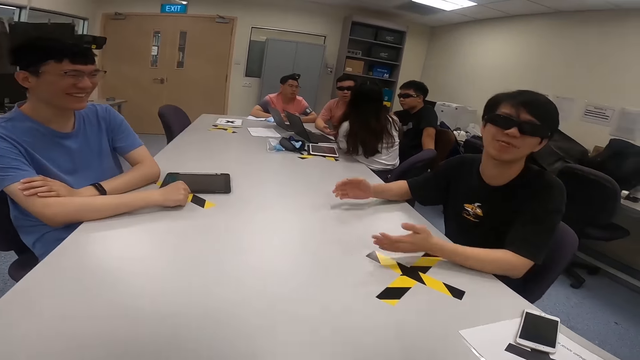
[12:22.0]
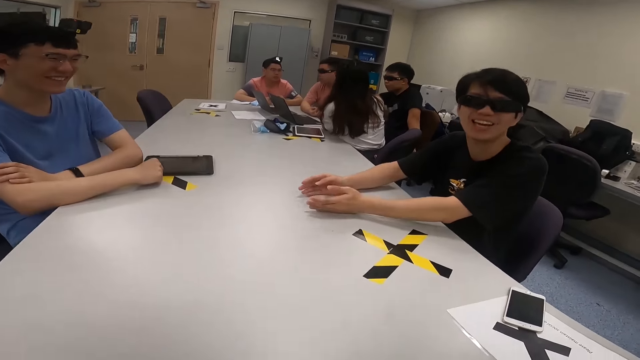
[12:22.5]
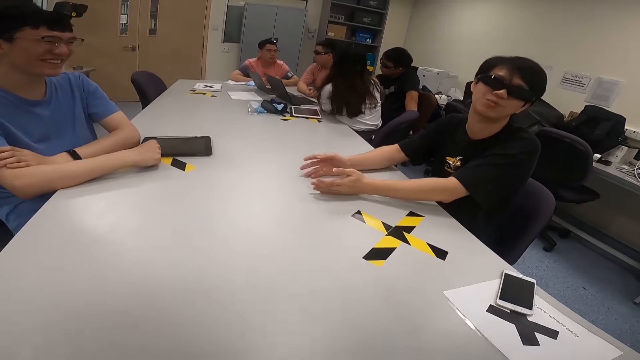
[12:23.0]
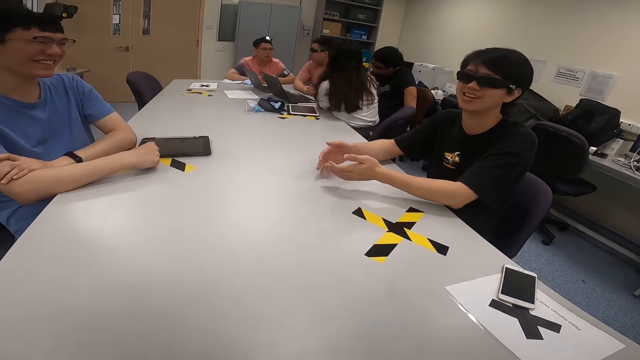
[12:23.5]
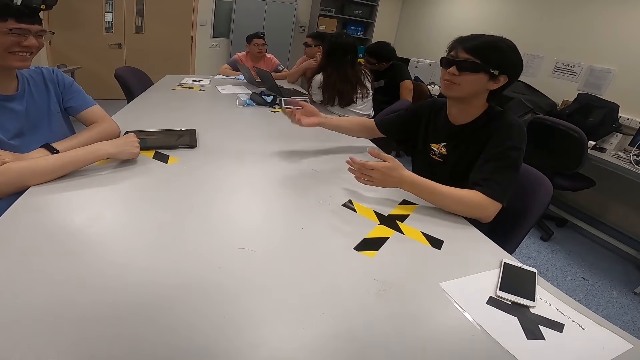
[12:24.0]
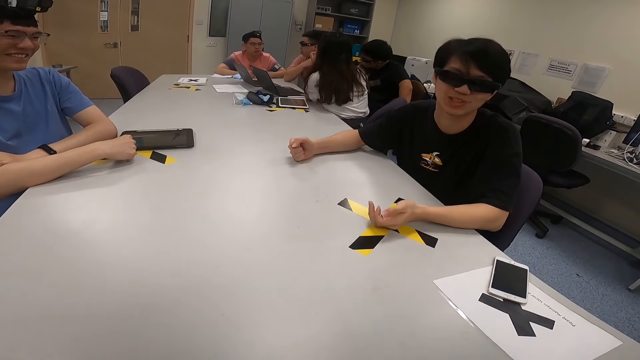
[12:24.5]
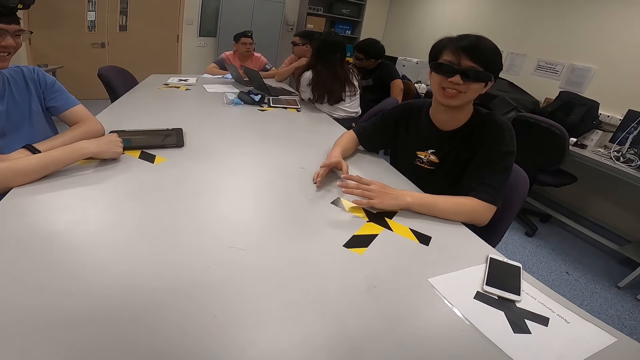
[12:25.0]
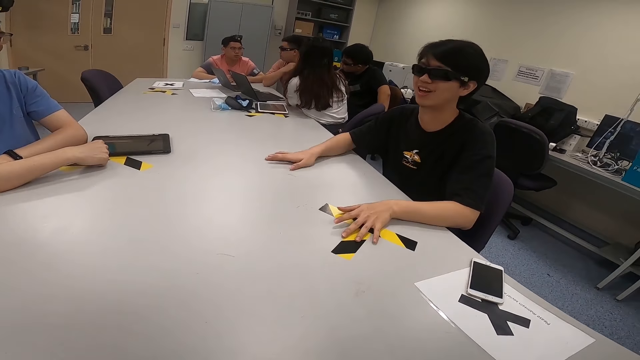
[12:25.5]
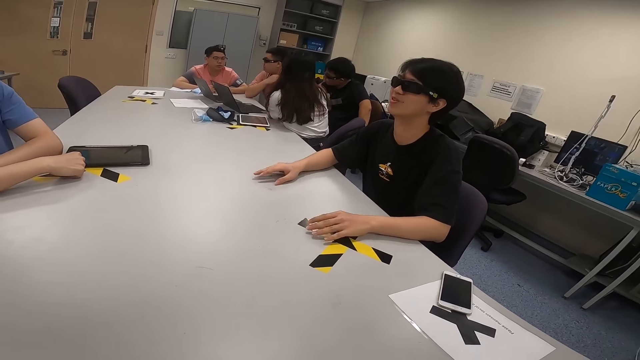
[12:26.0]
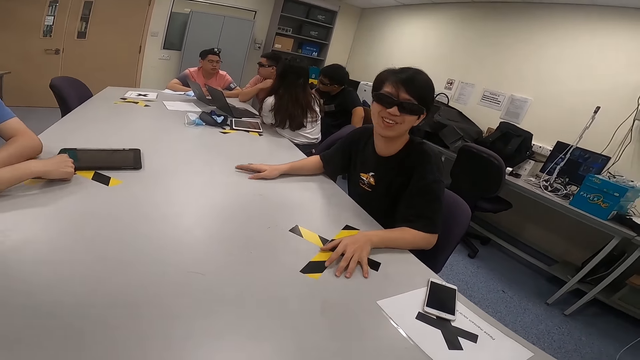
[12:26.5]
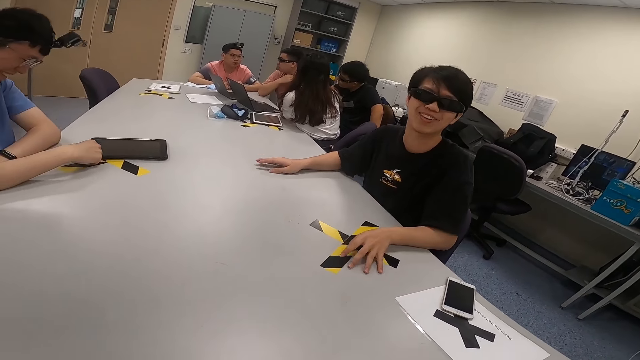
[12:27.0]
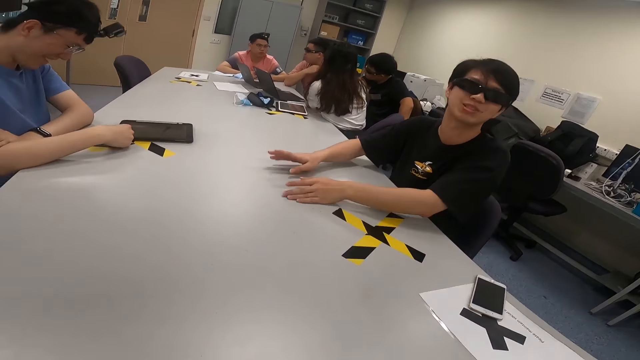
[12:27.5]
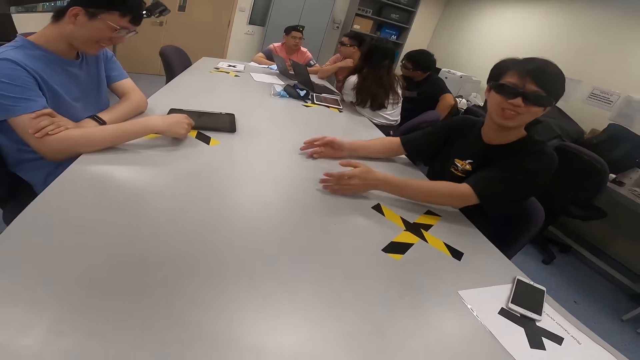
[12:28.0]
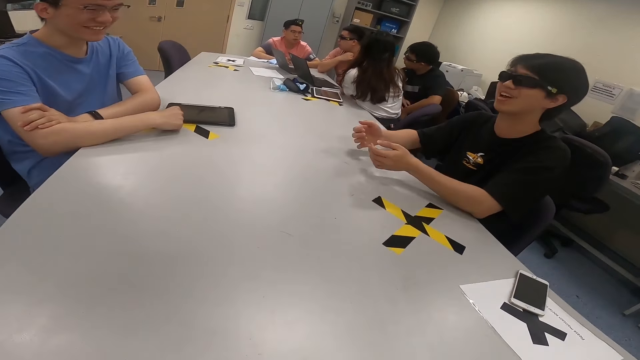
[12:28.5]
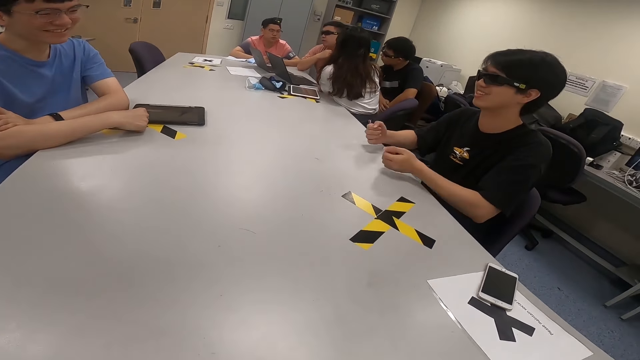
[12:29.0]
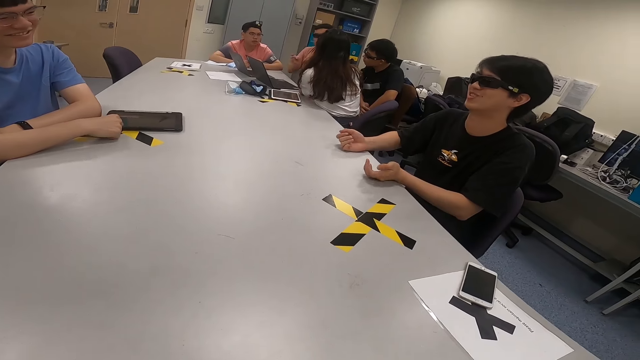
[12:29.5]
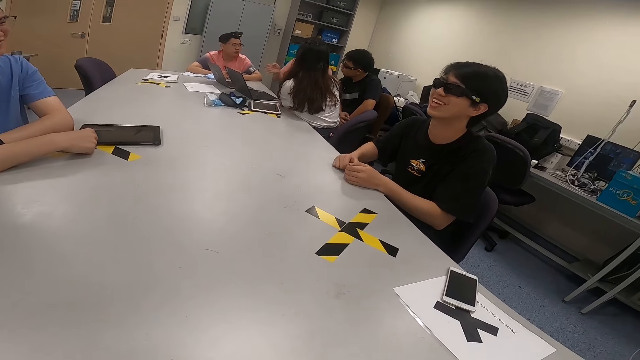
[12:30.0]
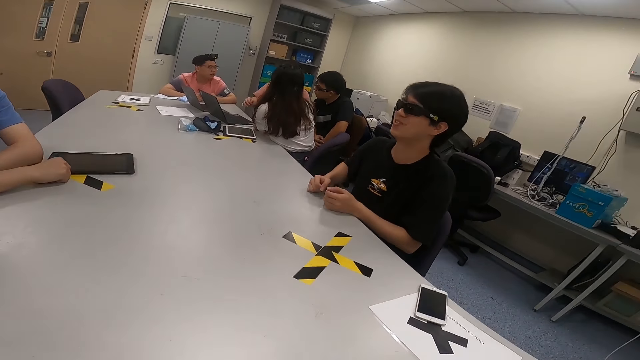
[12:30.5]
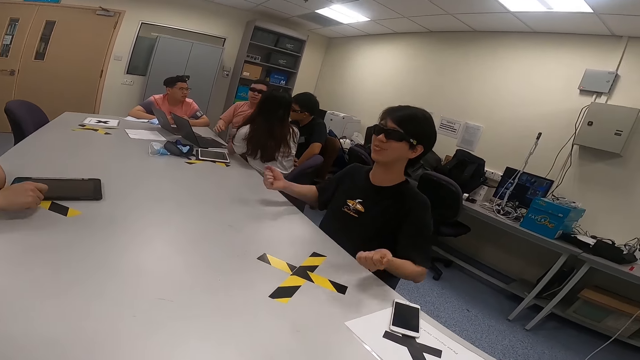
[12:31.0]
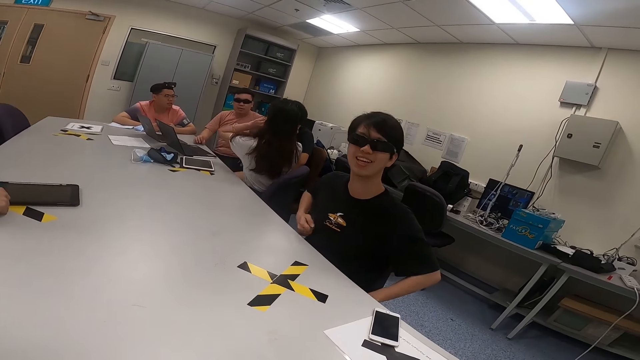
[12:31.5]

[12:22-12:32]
The camera wearer looks at a man. The man holds his arms. A woman nods her head. A second man taps his hands on the table. A third man looks at a person. The first man looks at the second man. A fourth man looks at the person. The second man taps his hands on the table. The camera wearer looks at the second man. The second man taps his hands on the table. The first man looks at the table. The second man taps his hands on the table. The third man scratches his hand. The second man taps his hands on the table. The fourth man moves his hand.

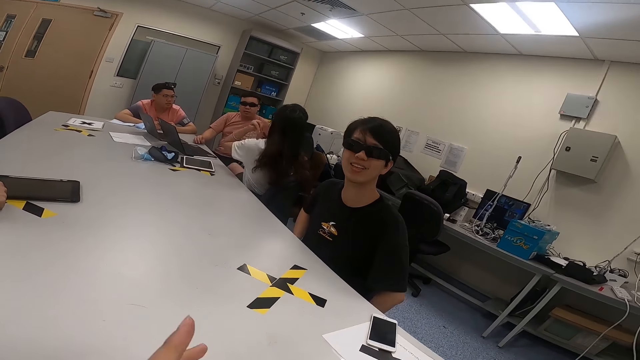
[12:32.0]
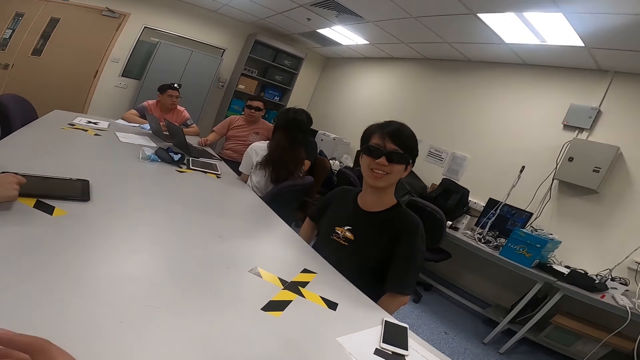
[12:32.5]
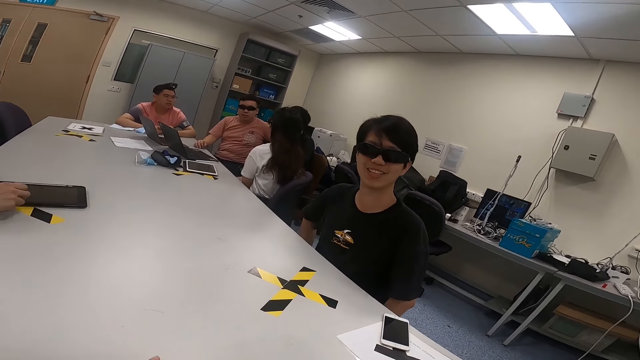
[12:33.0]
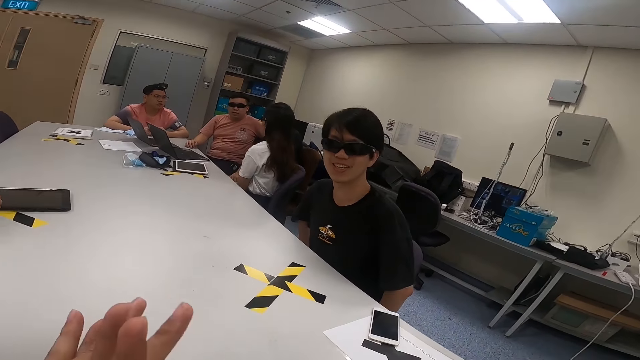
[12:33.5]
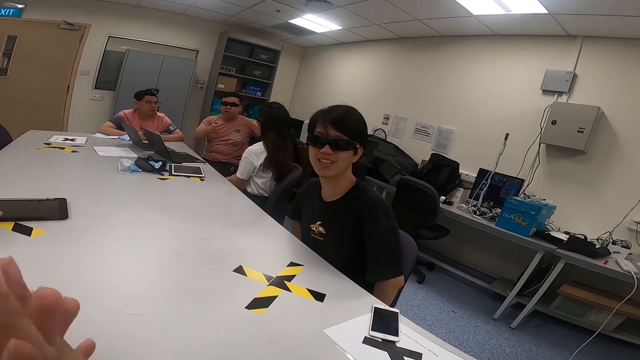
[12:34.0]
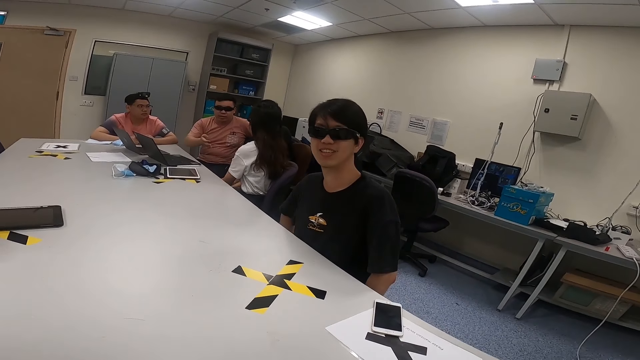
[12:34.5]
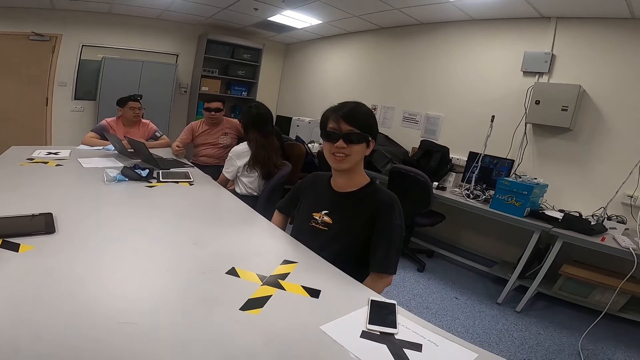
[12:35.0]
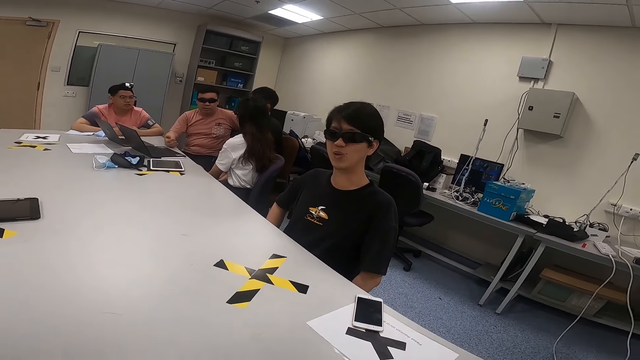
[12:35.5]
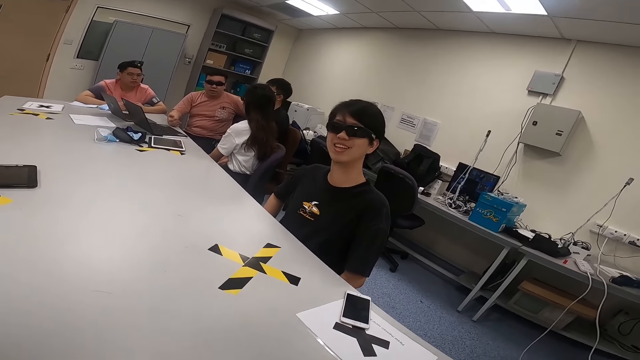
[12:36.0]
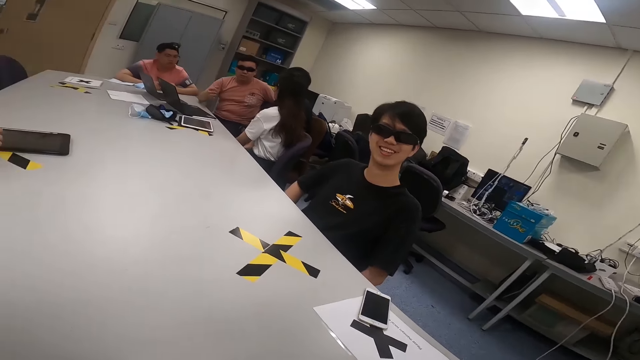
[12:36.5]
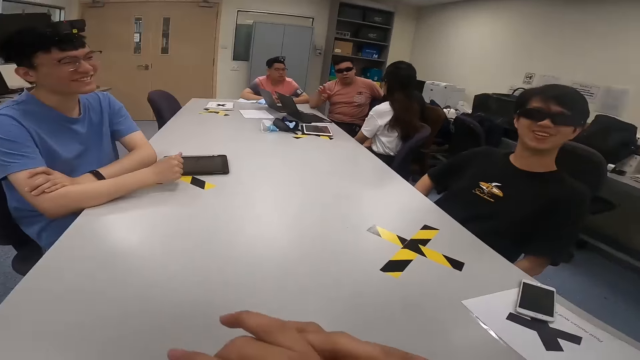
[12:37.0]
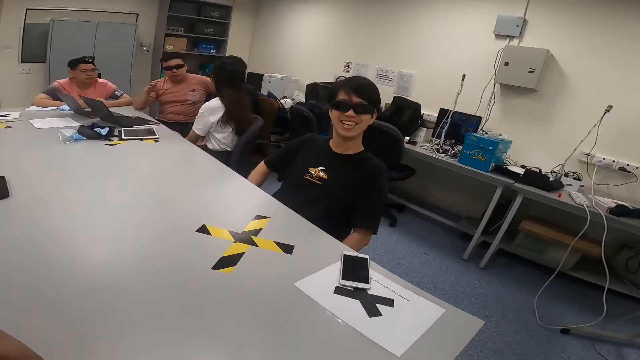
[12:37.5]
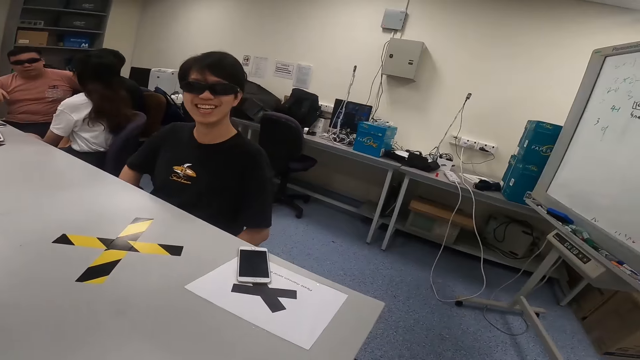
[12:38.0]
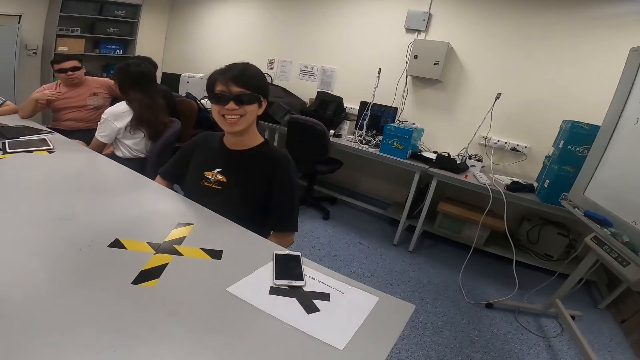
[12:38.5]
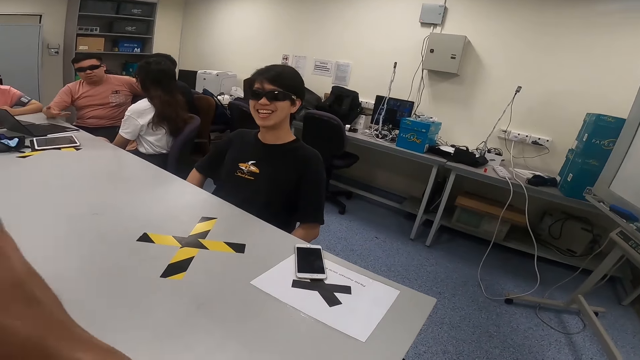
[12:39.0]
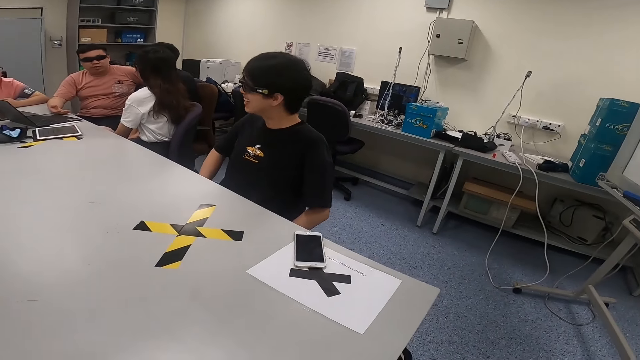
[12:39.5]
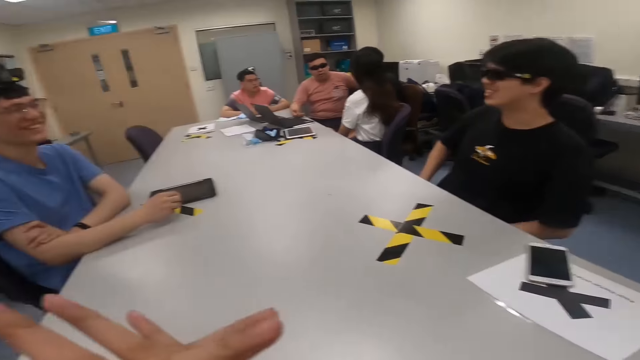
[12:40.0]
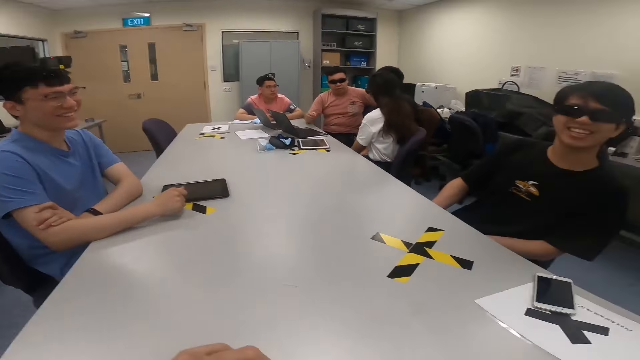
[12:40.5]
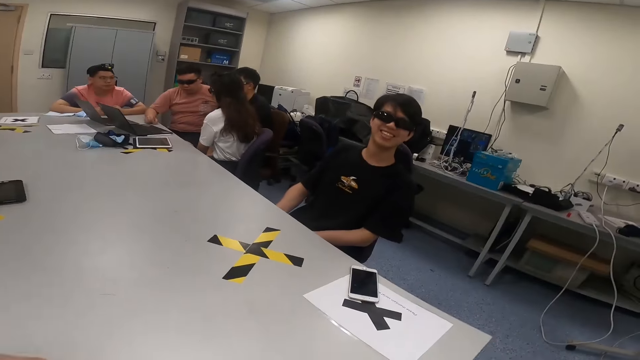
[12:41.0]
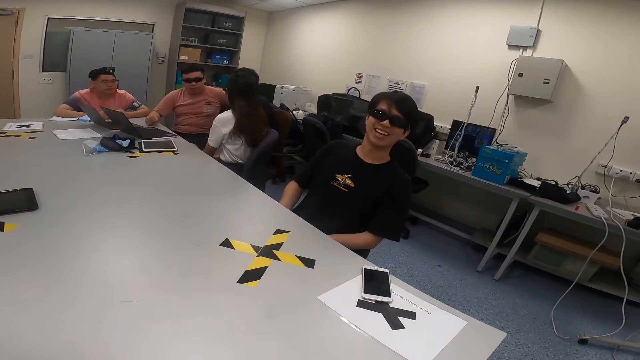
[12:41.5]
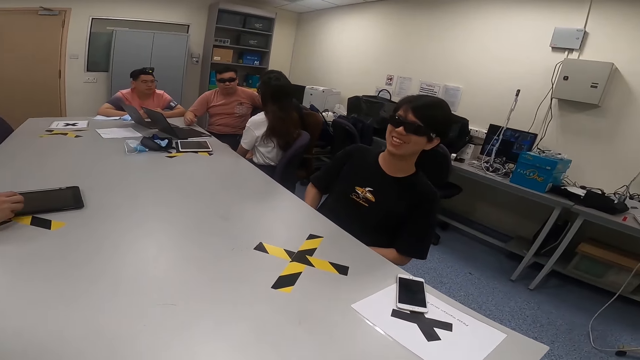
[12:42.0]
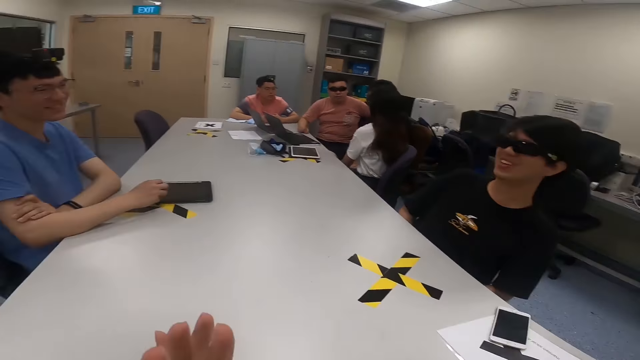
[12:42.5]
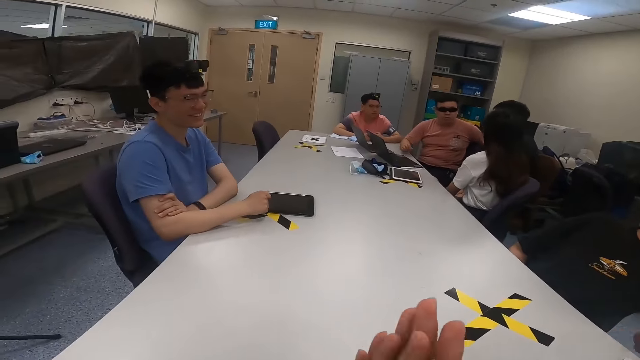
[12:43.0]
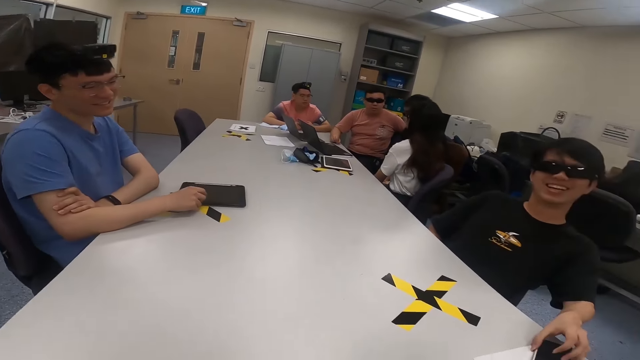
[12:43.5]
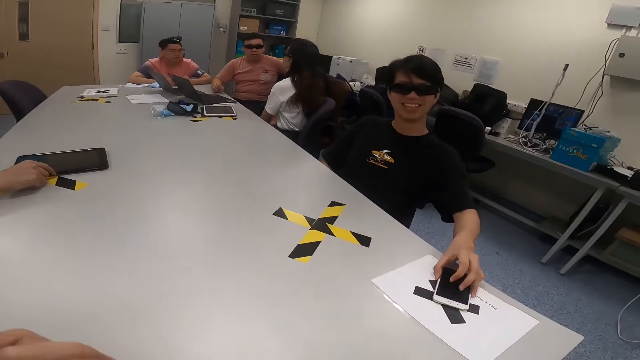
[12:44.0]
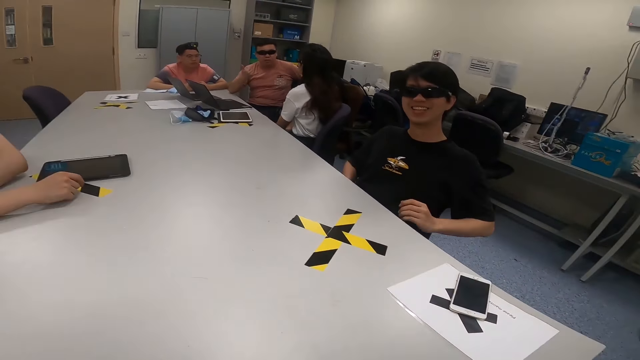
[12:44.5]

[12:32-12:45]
A lady runs her hands through her hair. A man removes his hands off the table. The camera wearer moves his hands. A second man moves his fingers. The lady swings her chair. A third man moves his hand. A fourth man looks at the third man. The first man looks at the camera wearer and pulls himself close to the table. The camera wearer looks at the second man. The third man taps his hand on the table. The camera wearer looks at the first man. The first man touches a phone.
